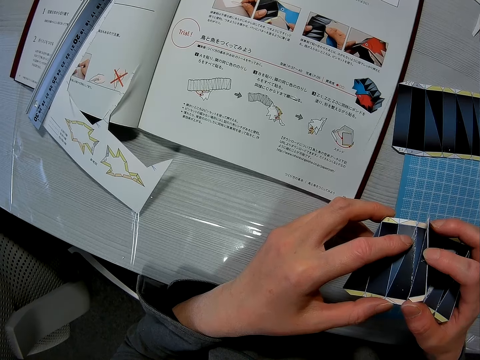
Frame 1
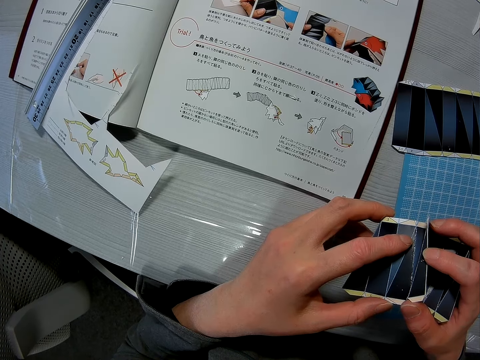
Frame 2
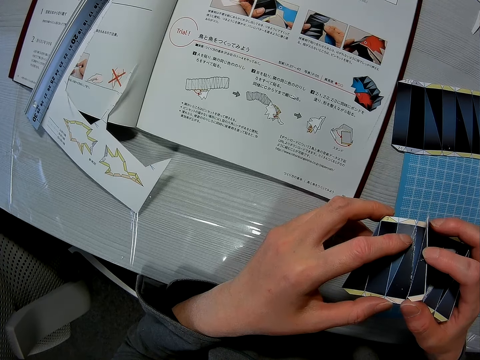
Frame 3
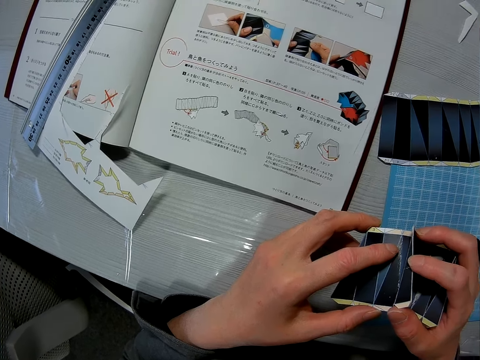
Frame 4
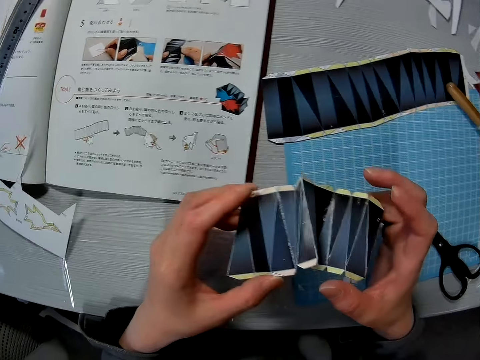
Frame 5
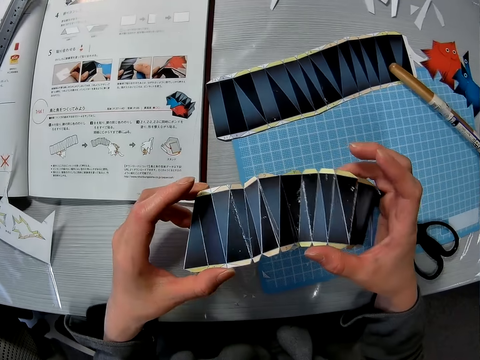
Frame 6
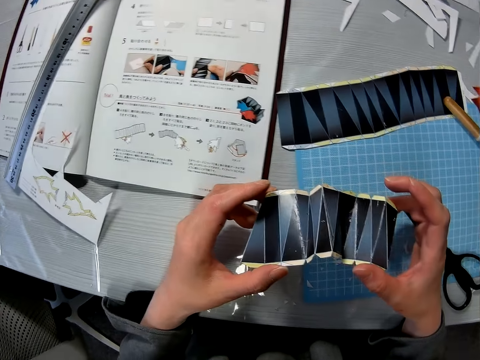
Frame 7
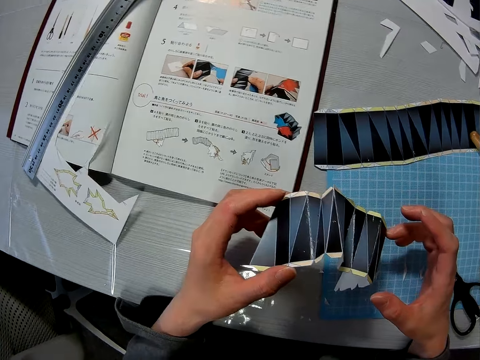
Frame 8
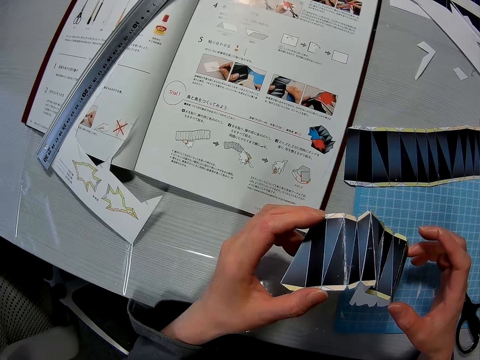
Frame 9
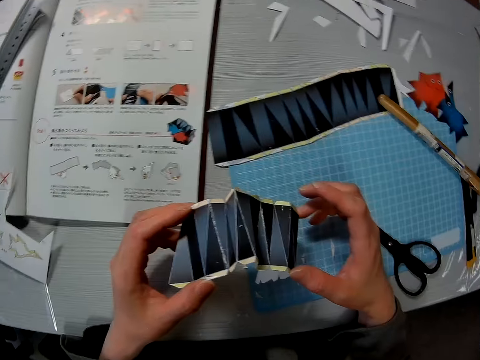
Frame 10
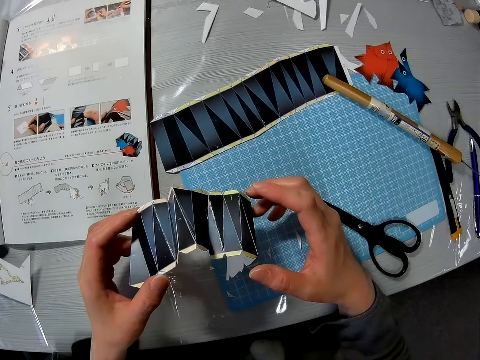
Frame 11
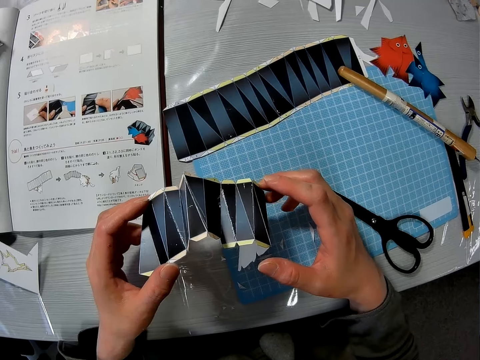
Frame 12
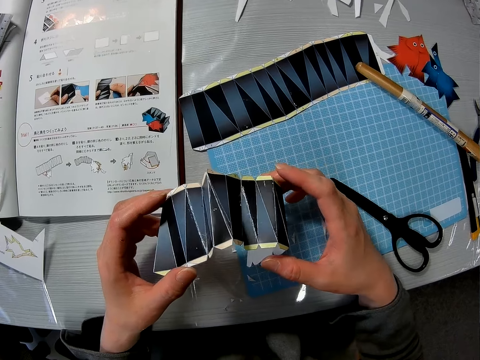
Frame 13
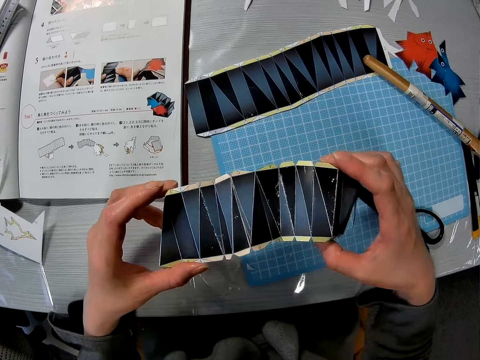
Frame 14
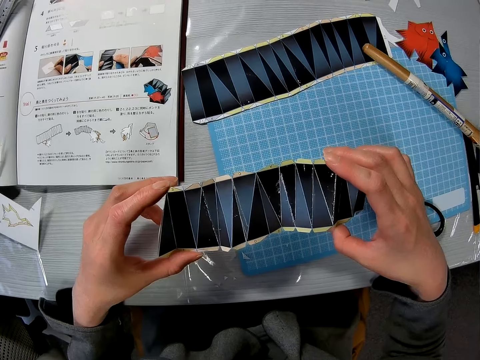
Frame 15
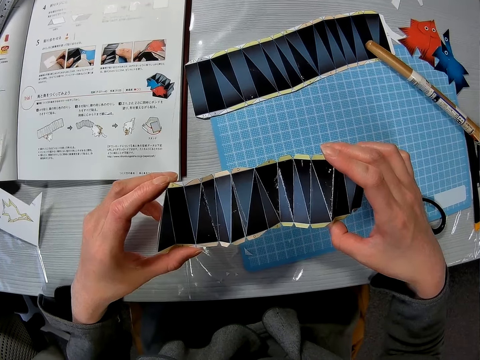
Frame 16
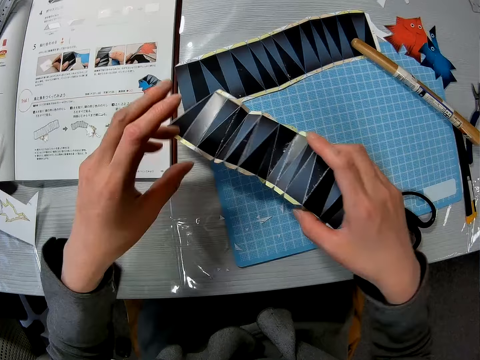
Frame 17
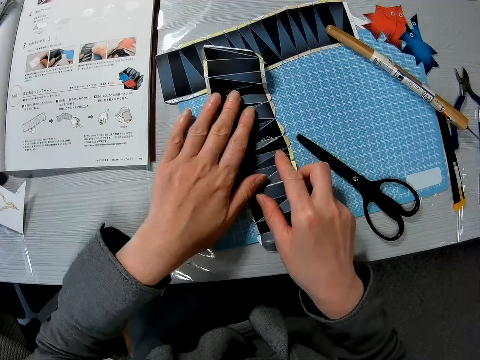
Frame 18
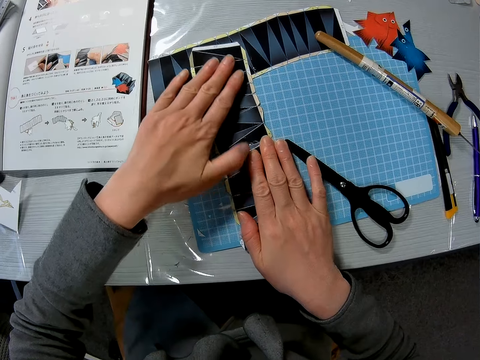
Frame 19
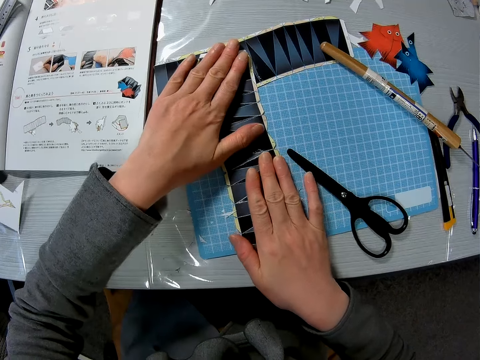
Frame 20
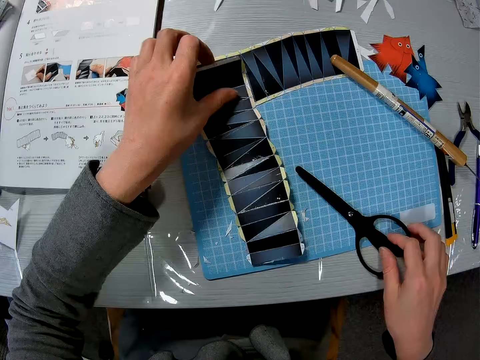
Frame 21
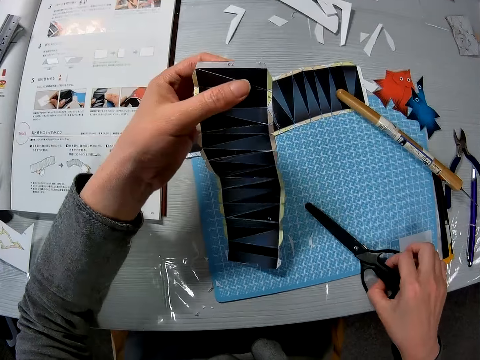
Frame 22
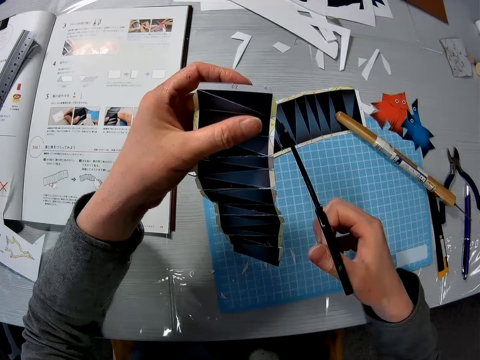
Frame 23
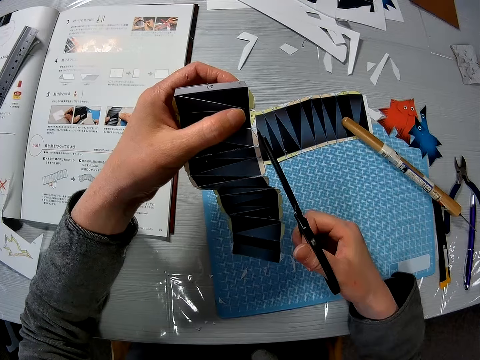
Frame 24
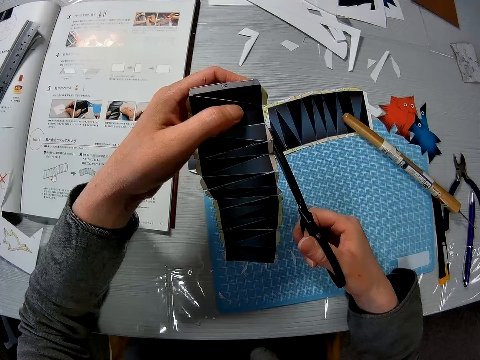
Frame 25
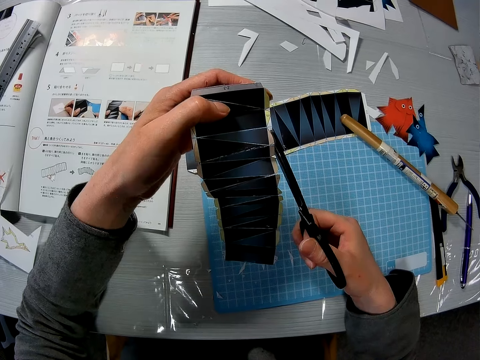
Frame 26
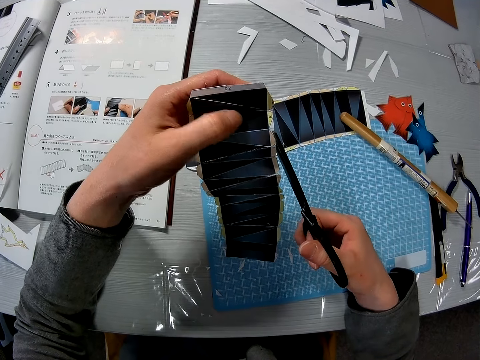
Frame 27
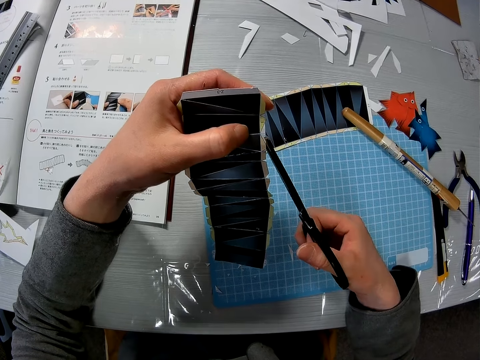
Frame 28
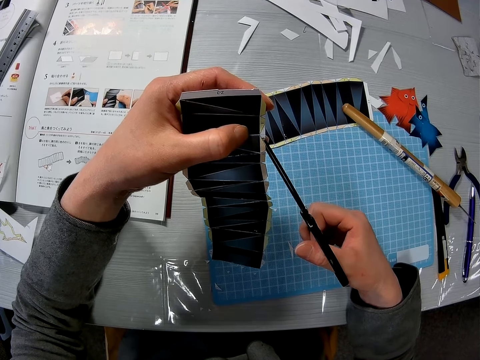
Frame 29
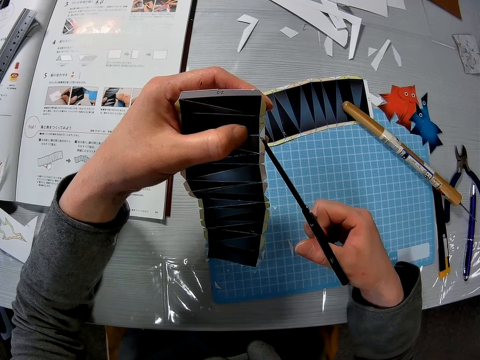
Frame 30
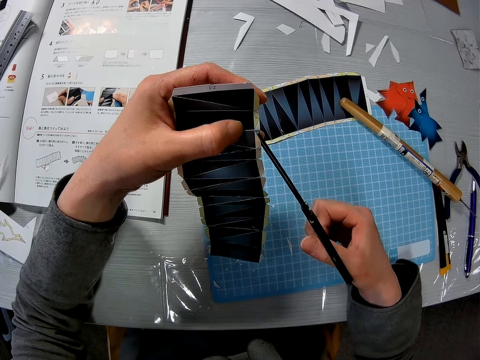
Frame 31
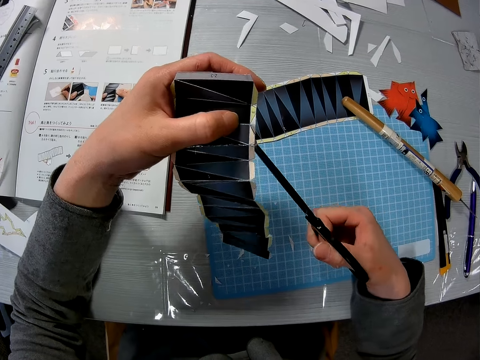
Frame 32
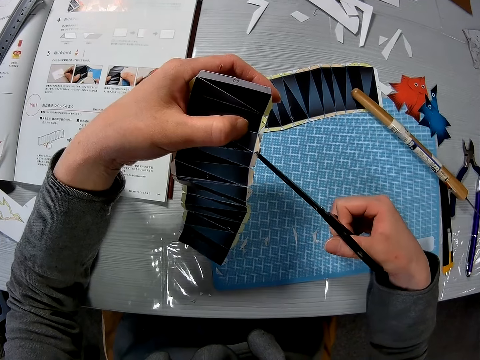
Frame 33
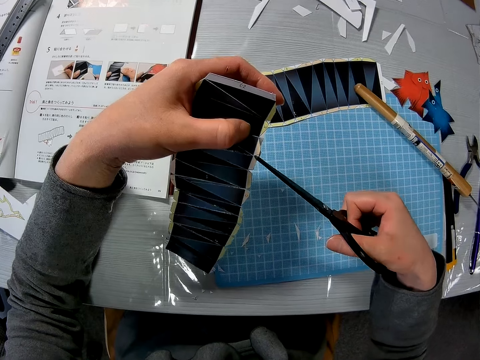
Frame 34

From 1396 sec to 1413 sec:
The camera wearer stretches the paper model briefly. They look at the crafting paper. They look towards the blue sheet on the table. They stretch the paper model. They place the paper model on the blue sheet and straighten the paper model on the blue sheet. They pick up the scissors from the blue sheet. They raise the paper model. They trim the paper model with the scissors.

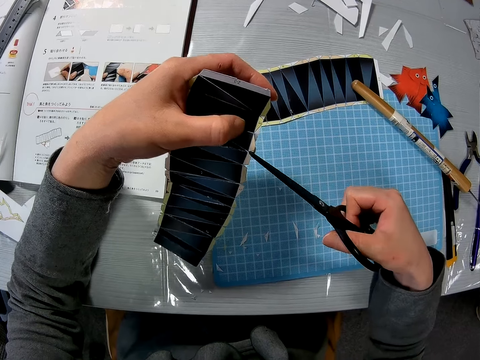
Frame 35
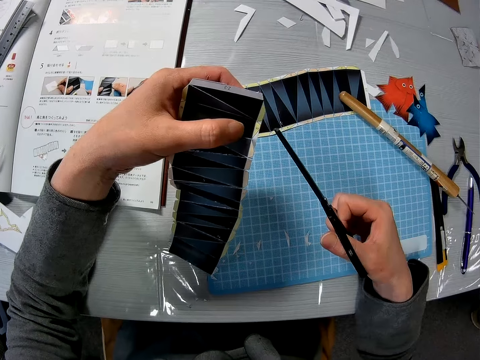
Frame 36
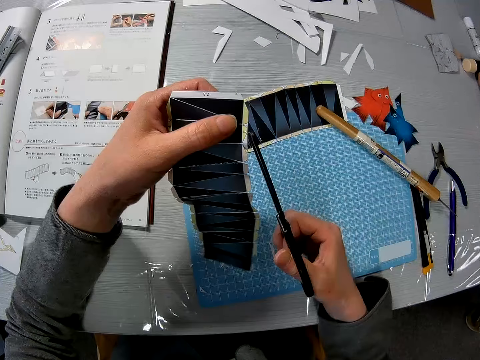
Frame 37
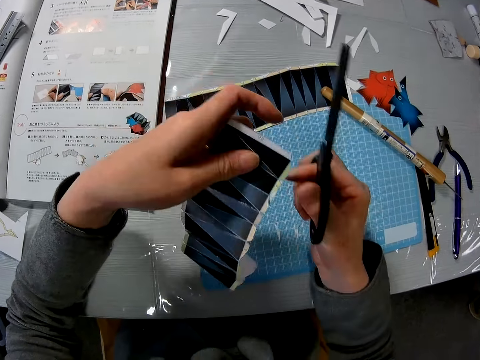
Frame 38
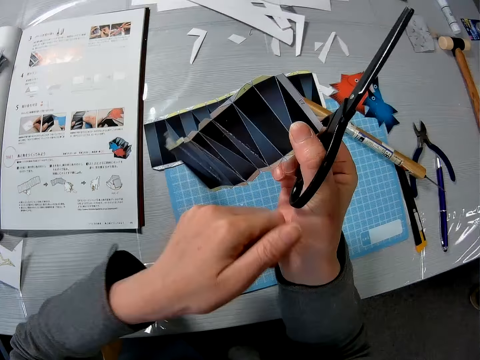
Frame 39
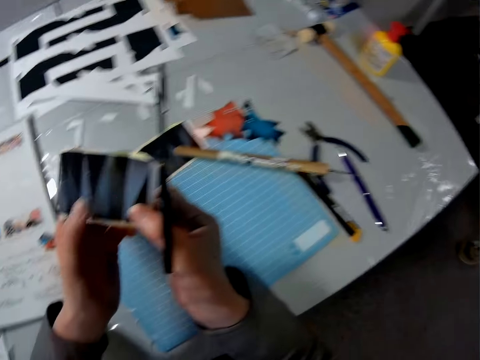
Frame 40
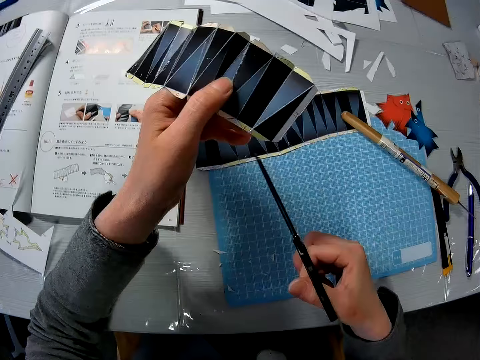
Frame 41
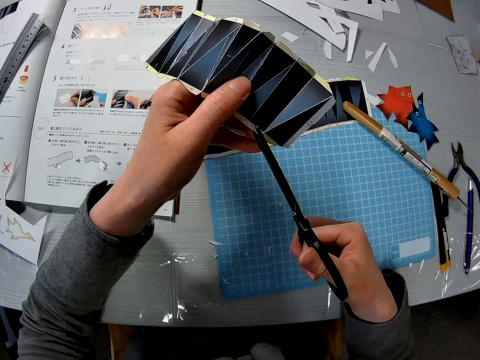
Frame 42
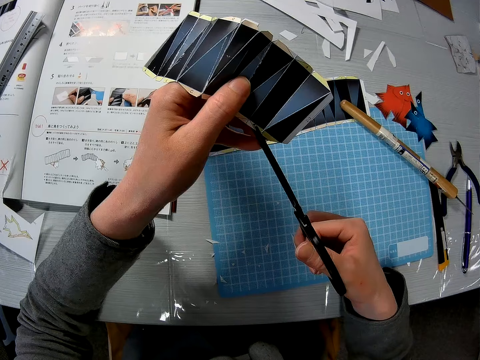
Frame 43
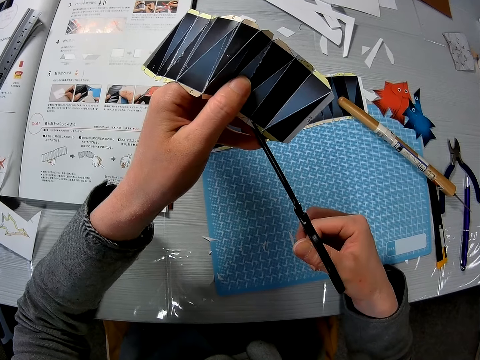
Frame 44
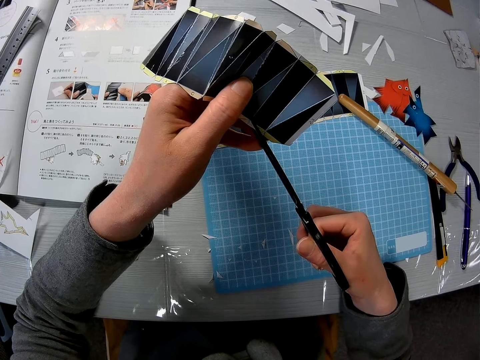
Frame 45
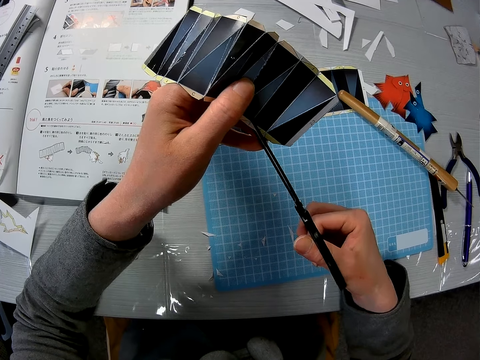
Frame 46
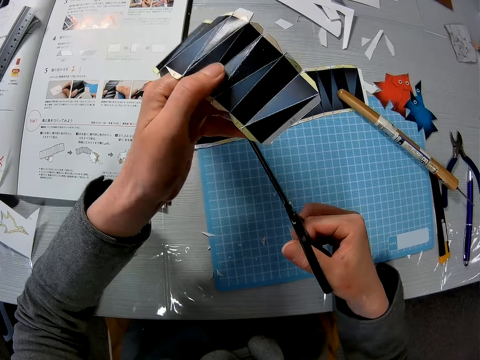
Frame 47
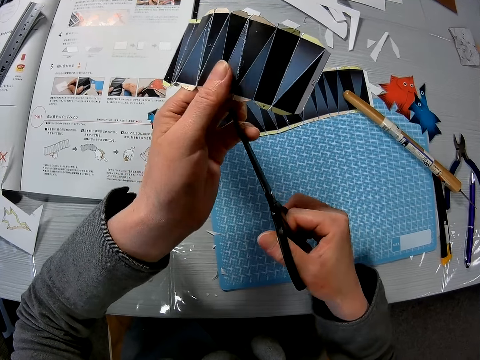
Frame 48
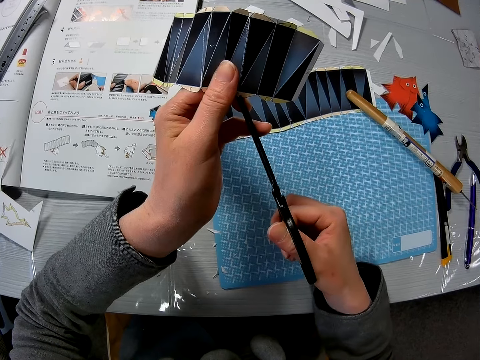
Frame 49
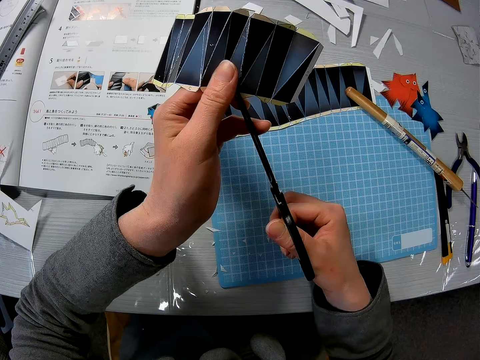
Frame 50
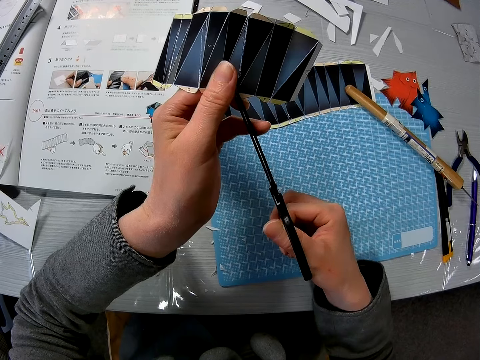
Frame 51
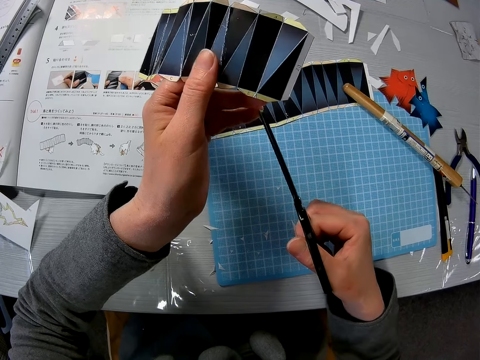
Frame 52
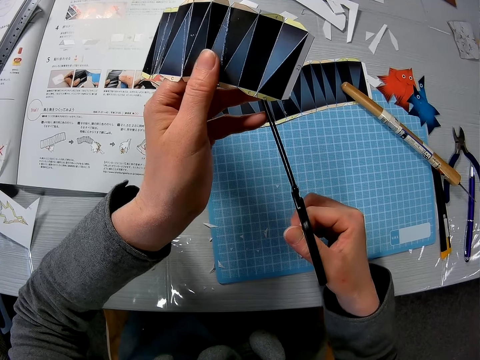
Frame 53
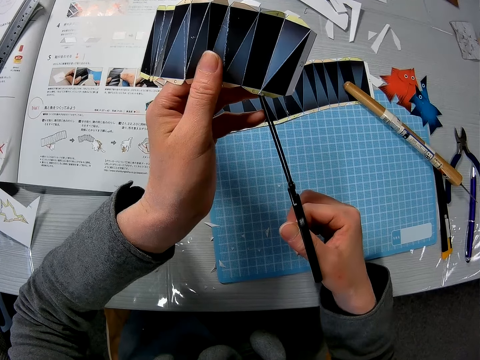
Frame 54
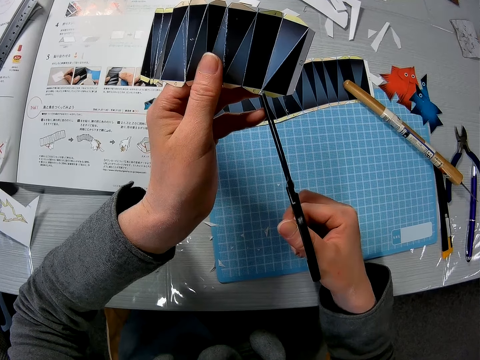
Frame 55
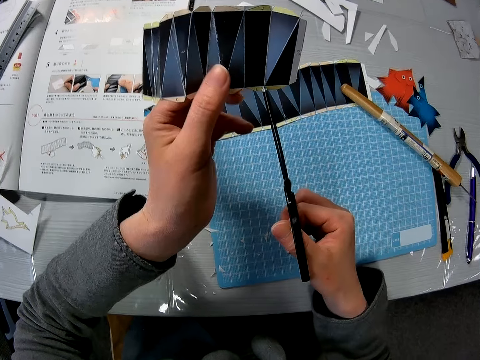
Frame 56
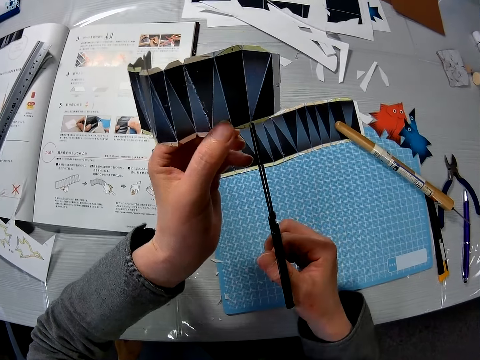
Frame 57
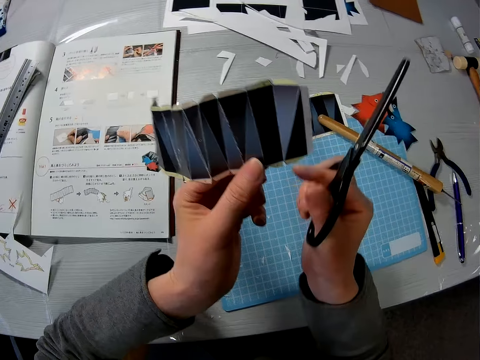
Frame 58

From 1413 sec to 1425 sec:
The camera wearer passes the paper model within his hands. He resumes trimming the paper model with the scissors.
